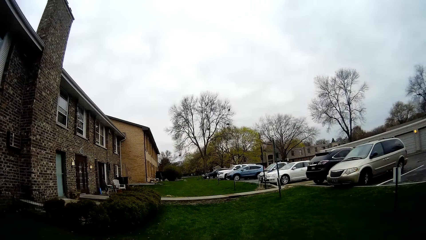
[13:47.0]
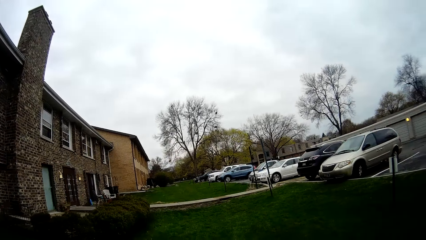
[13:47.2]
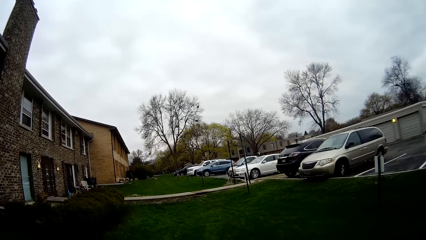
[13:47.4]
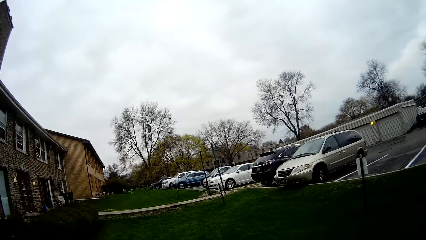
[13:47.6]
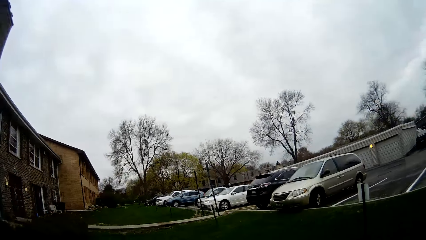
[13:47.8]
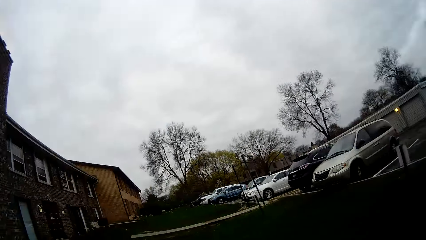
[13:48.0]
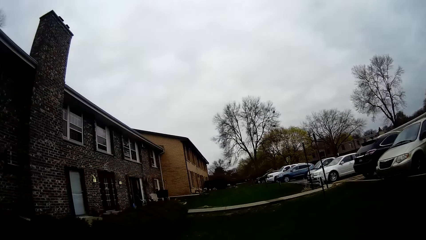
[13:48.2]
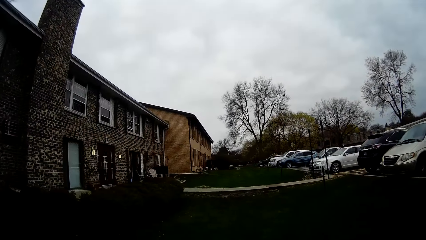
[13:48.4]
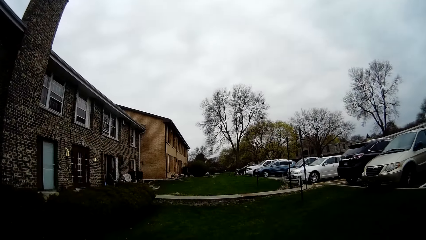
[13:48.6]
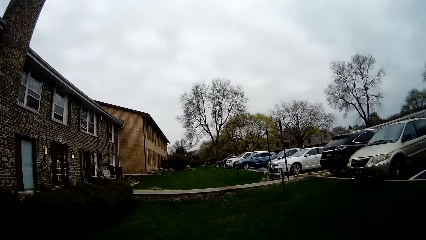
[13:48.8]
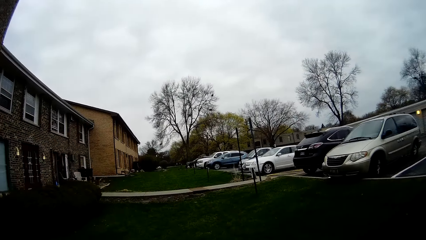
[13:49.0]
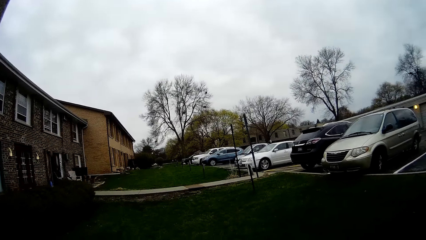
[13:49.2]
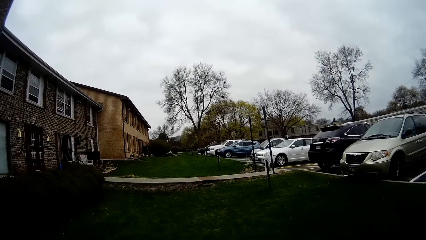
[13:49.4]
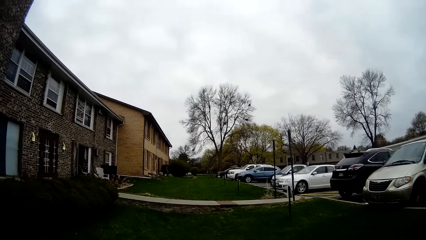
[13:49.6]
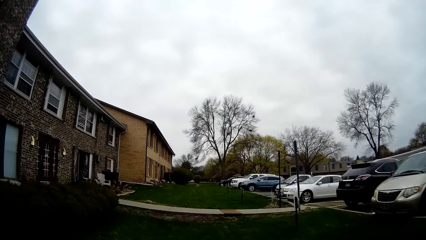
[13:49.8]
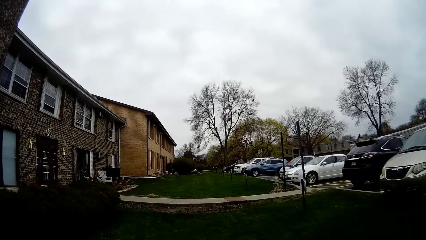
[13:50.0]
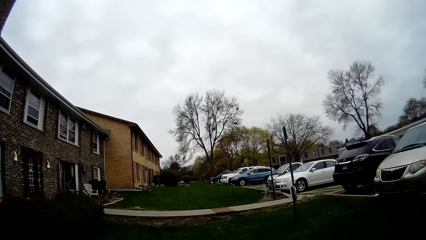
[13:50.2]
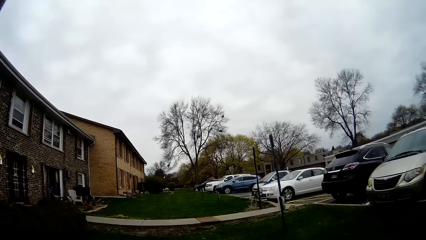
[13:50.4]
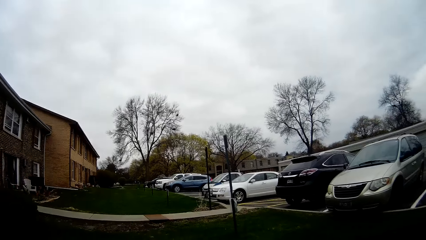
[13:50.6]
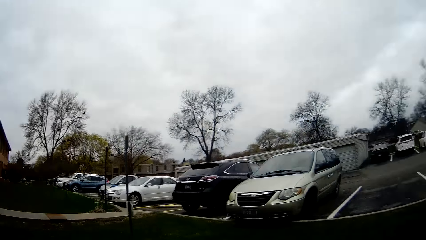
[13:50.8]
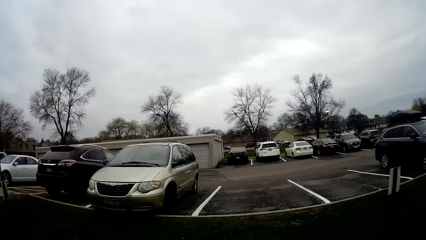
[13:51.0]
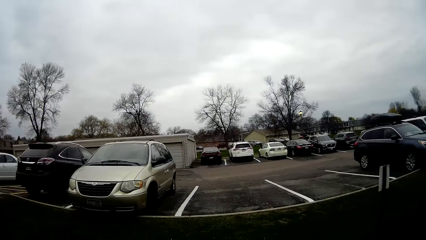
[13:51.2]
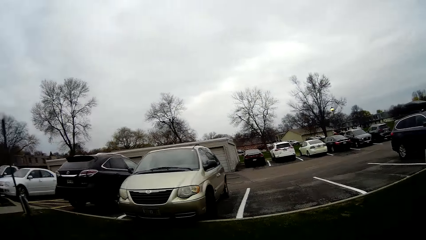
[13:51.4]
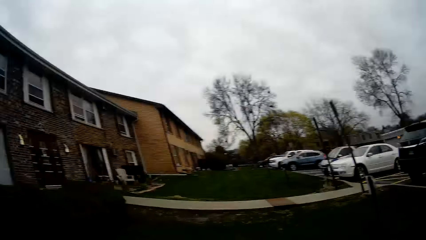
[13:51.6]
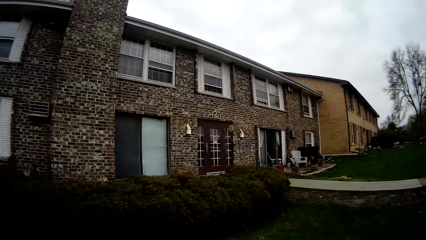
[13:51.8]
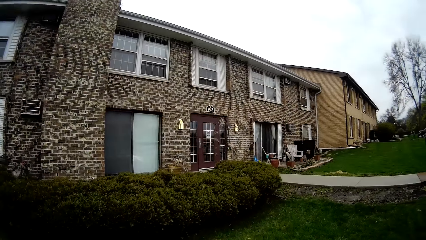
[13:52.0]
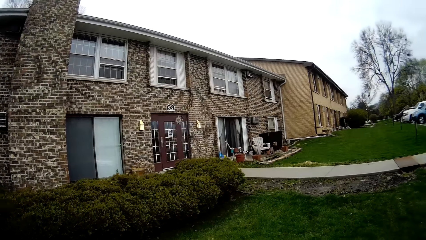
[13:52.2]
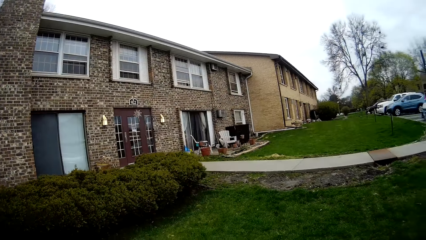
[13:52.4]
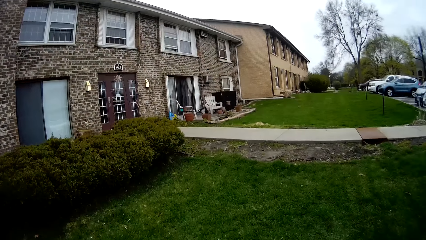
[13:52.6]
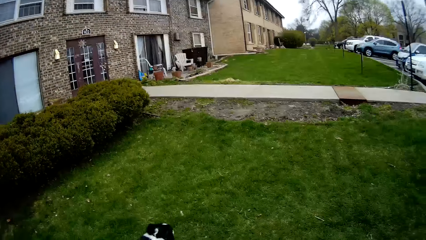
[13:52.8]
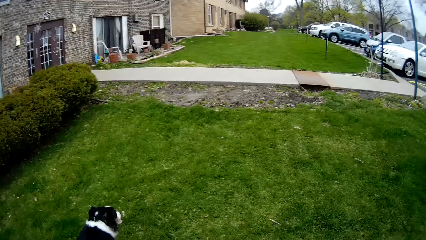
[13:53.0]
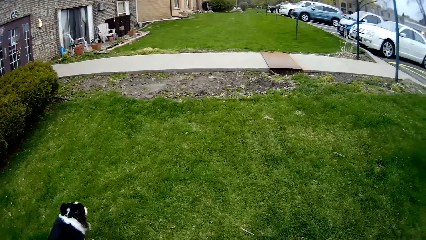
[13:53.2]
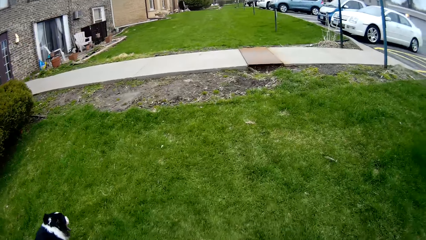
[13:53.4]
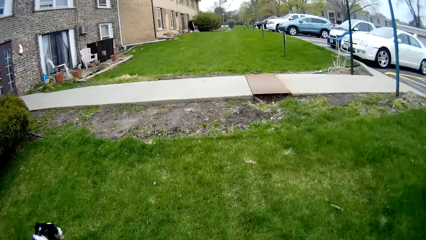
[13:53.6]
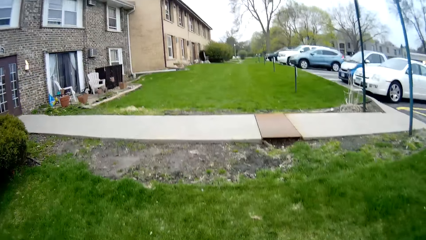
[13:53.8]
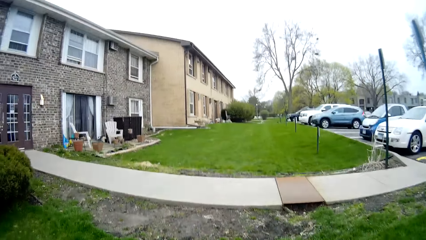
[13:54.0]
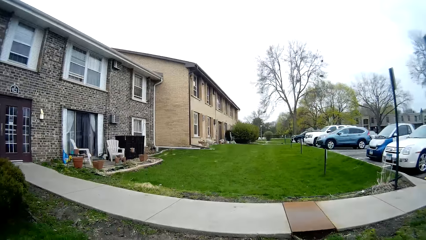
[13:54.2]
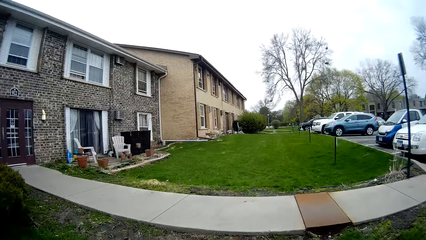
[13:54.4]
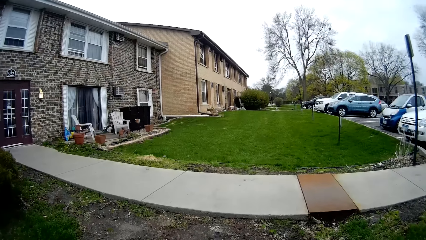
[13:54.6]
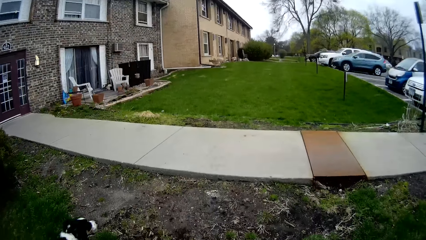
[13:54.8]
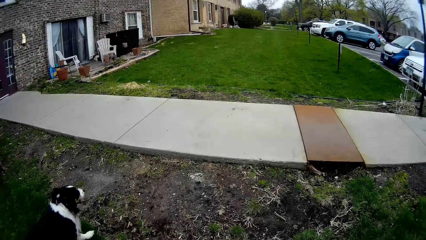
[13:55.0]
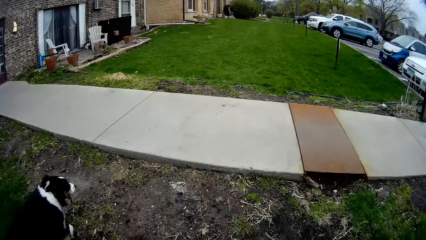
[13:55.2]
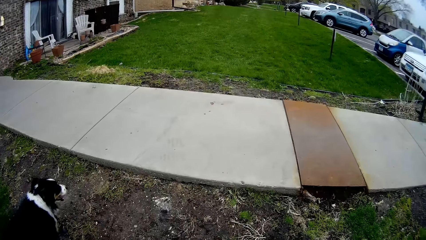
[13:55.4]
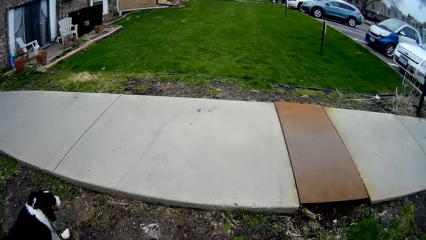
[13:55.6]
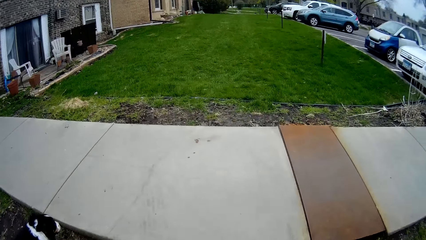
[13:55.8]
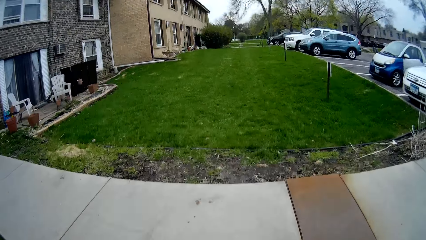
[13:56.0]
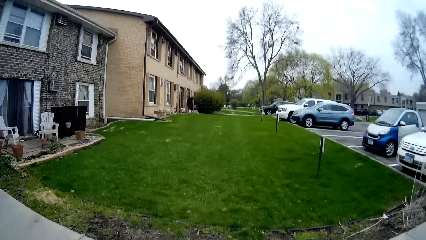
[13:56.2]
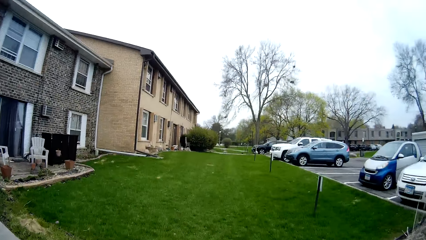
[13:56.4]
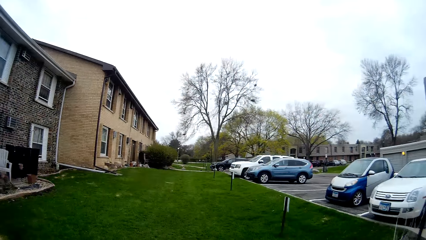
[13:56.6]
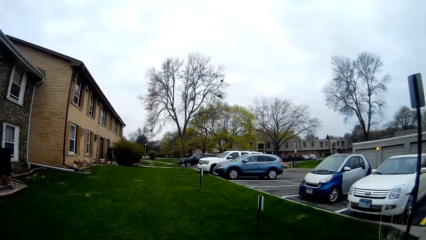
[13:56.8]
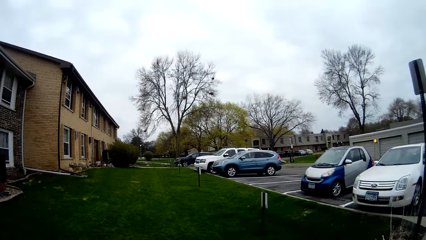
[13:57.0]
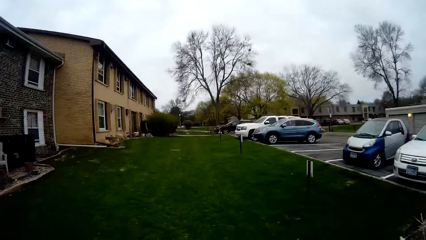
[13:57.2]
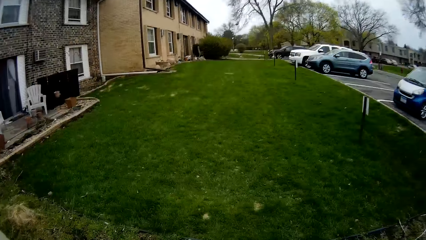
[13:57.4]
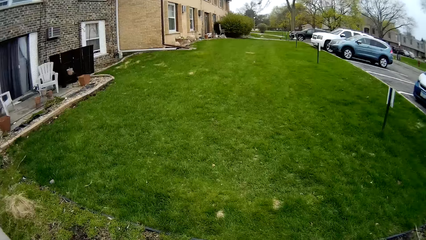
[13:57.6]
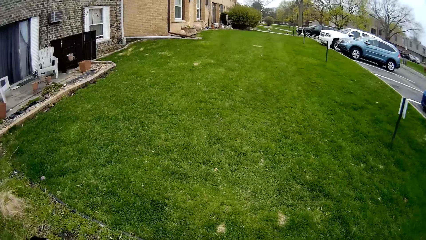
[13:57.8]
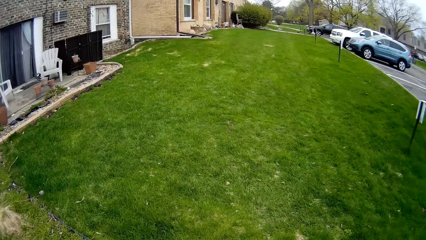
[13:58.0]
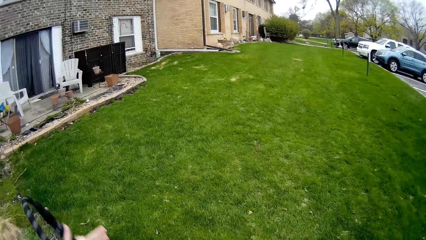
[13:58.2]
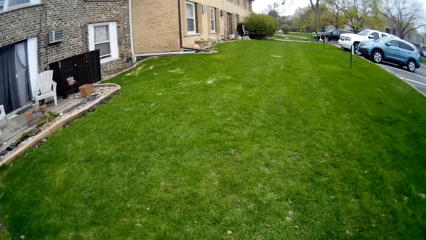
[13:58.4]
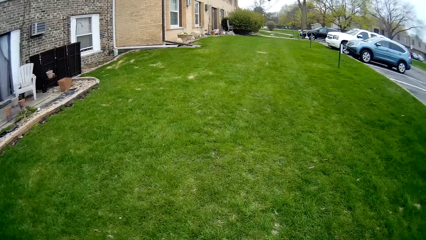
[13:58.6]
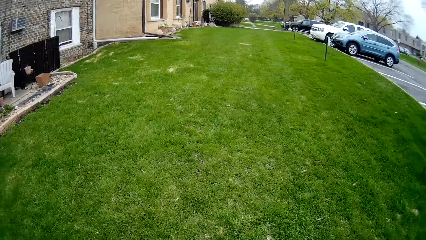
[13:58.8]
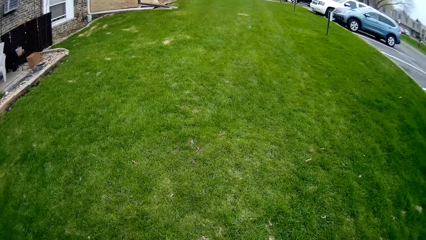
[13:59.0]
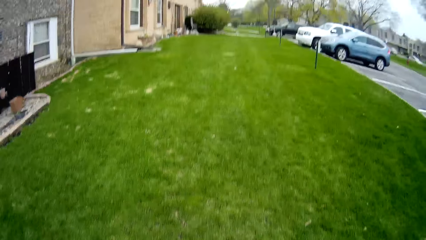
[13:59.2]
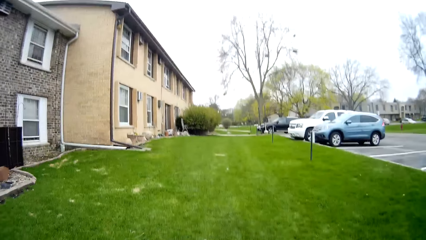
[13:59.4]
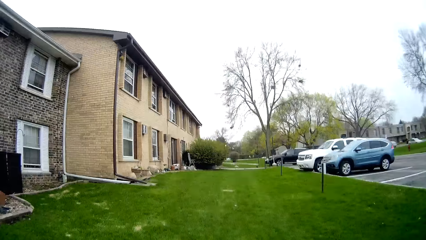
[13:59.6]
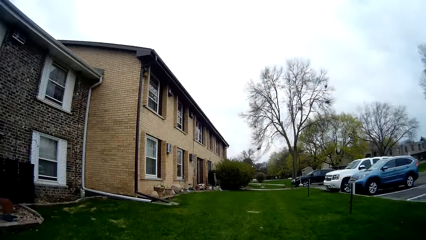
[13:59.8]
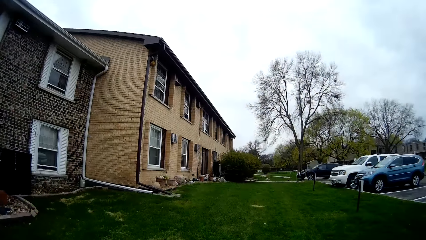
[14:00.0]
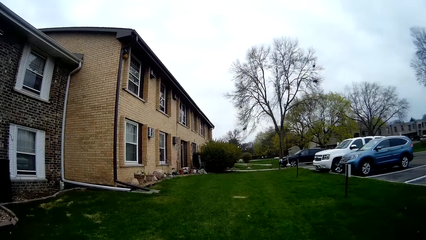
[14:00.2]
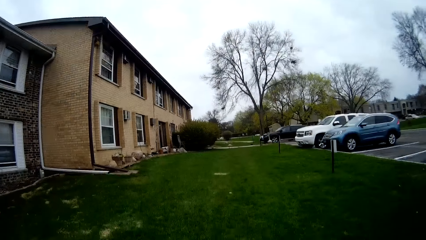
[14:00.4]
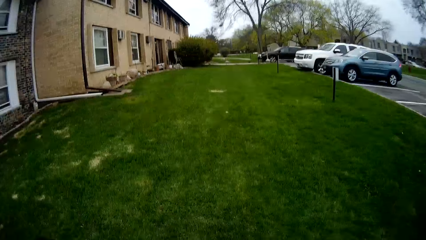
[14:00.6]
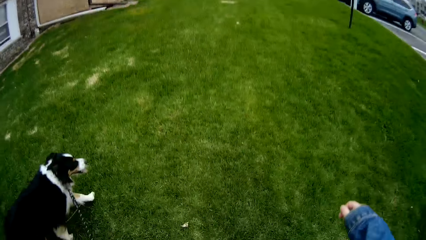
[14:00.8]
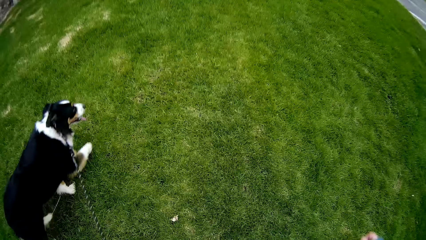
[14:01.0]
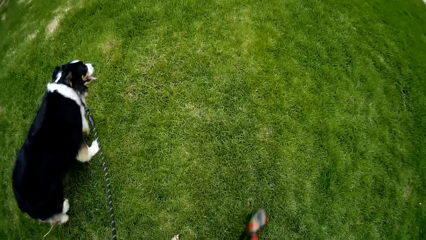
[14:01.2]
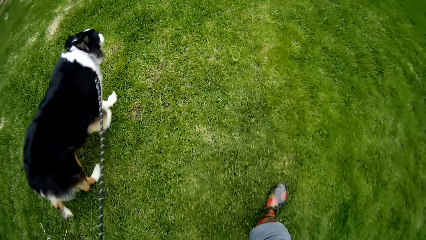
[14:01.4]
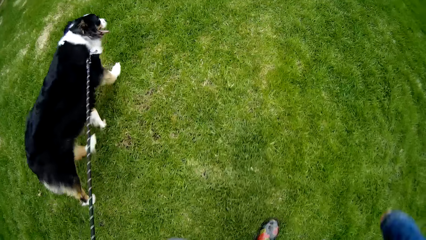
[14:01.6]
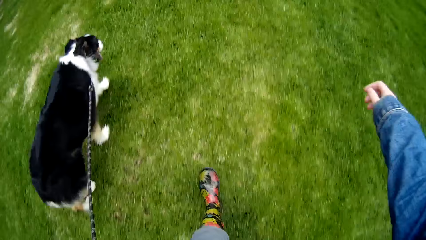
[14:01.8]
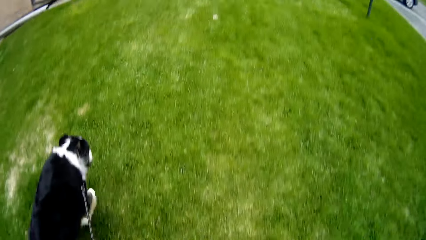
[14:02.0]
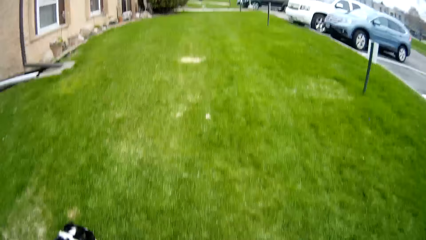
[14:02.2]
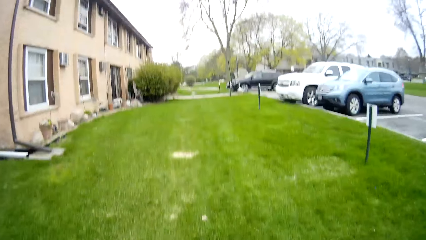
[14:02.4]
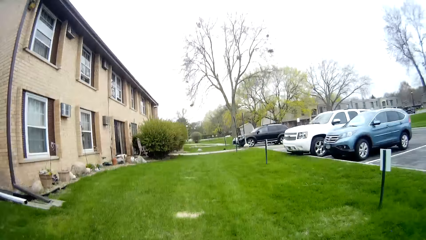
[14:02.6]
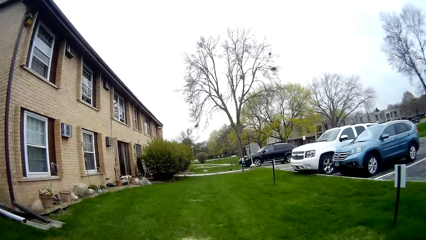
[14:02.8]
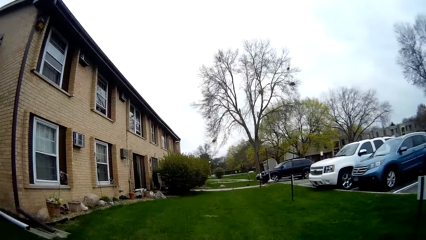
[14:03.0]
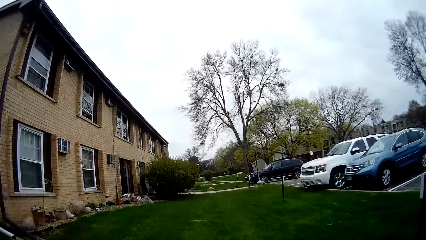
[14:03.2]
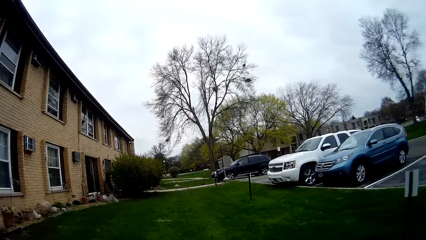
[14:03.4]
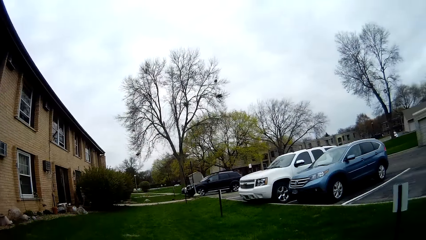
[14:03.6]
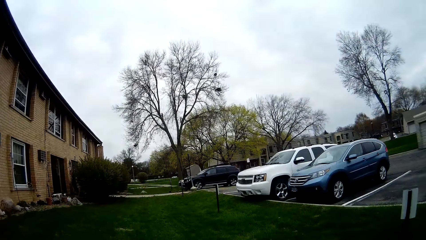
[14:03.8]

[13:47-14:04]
The camera wearer walks the dog.
